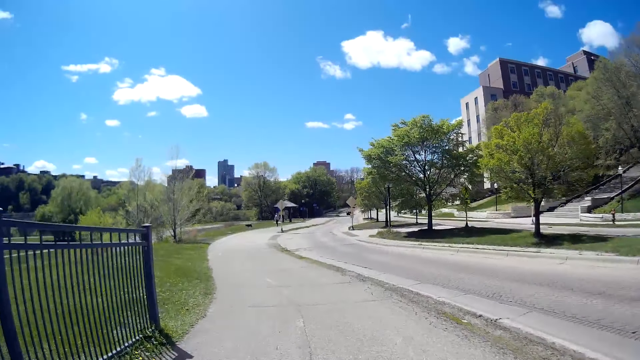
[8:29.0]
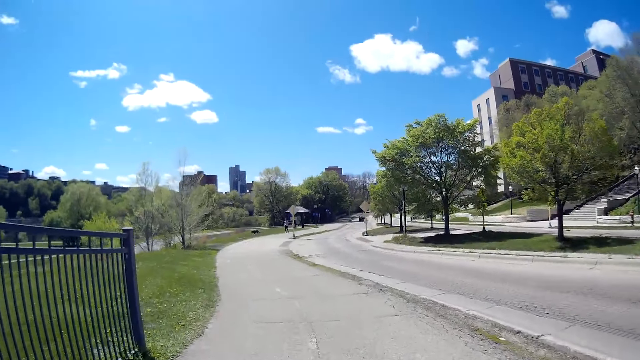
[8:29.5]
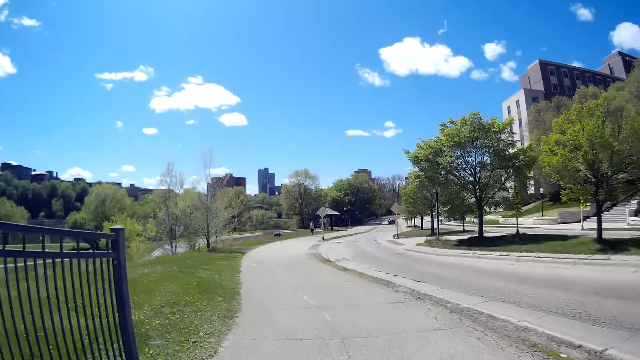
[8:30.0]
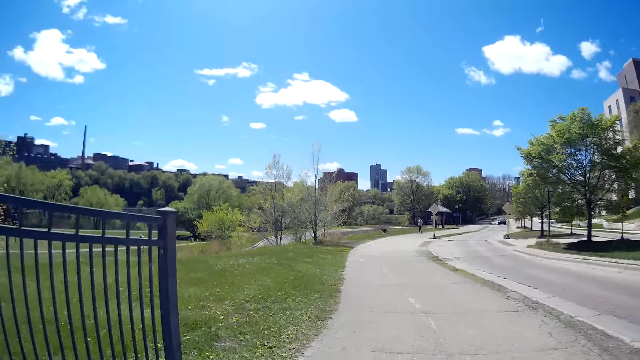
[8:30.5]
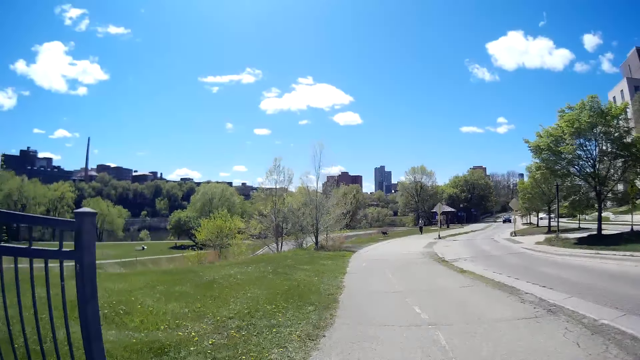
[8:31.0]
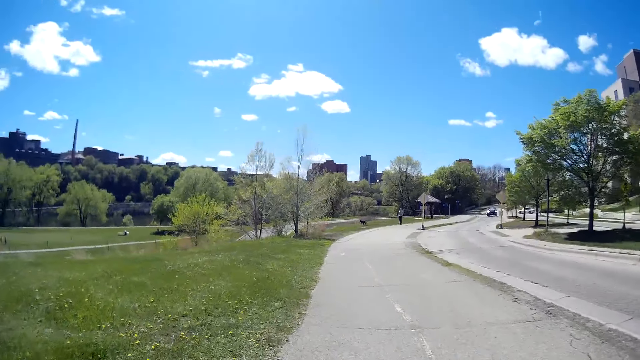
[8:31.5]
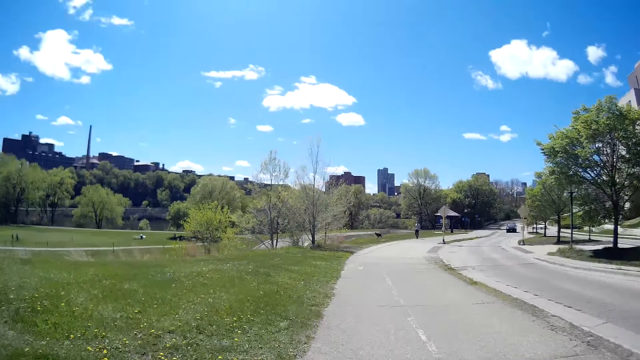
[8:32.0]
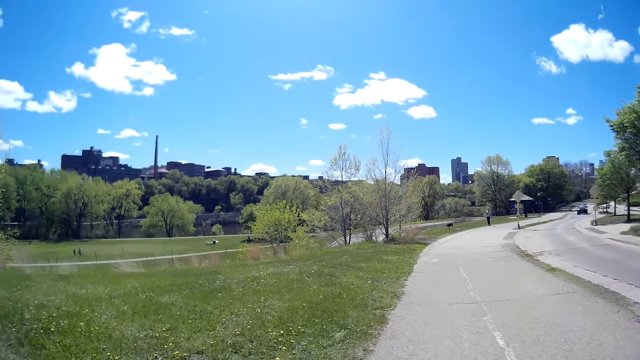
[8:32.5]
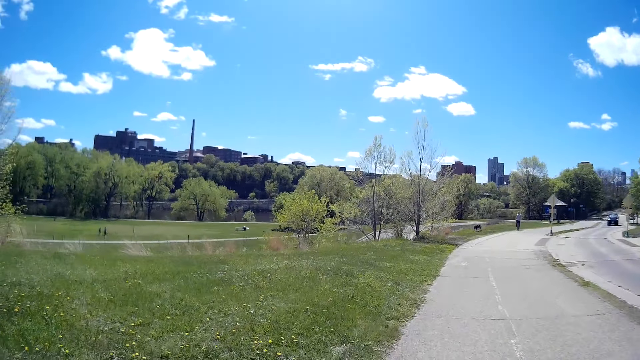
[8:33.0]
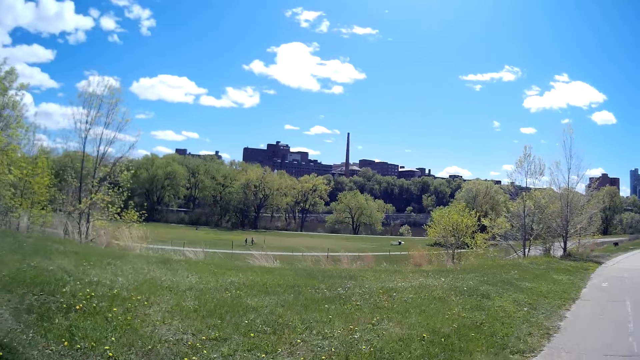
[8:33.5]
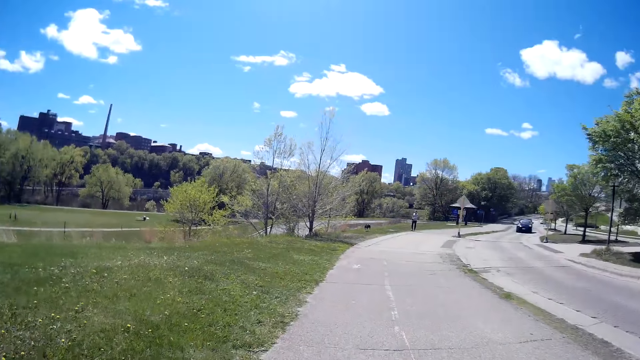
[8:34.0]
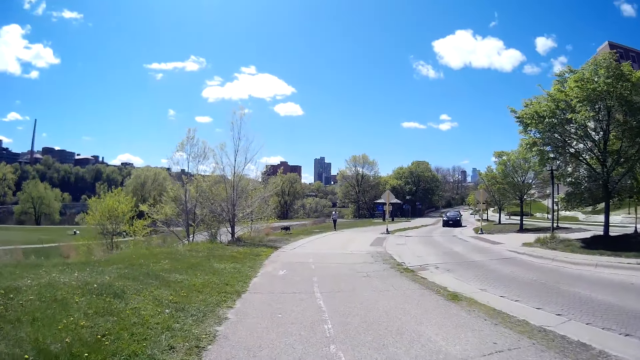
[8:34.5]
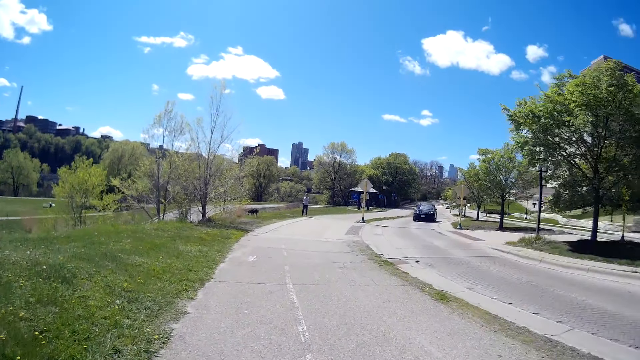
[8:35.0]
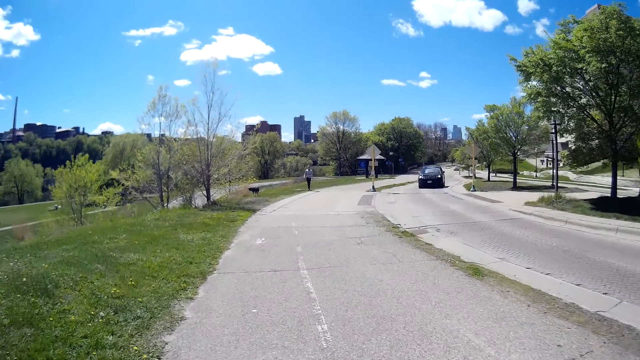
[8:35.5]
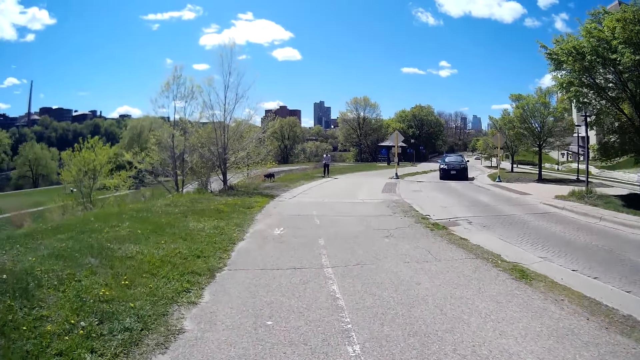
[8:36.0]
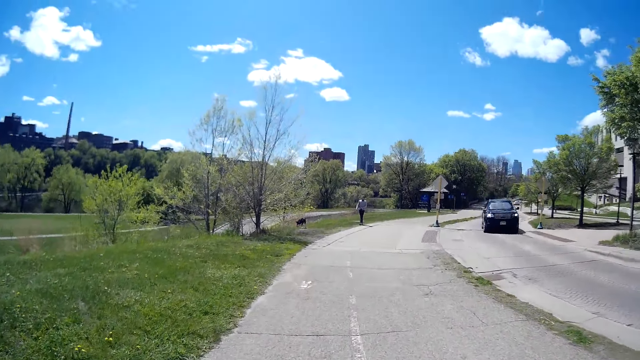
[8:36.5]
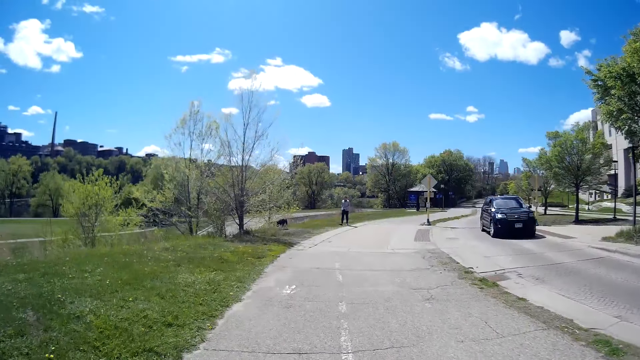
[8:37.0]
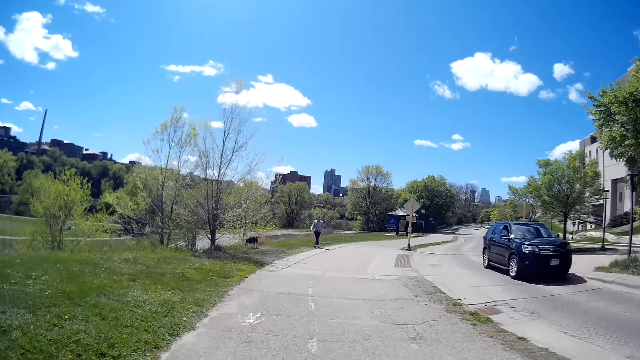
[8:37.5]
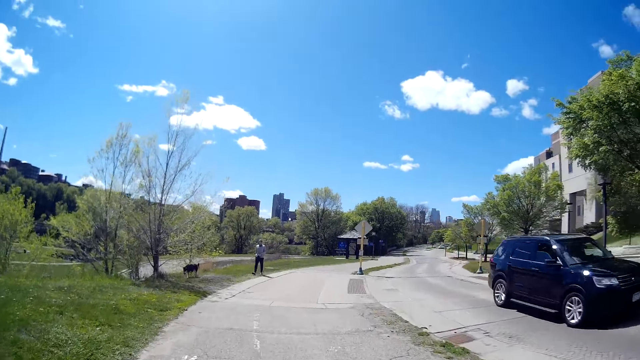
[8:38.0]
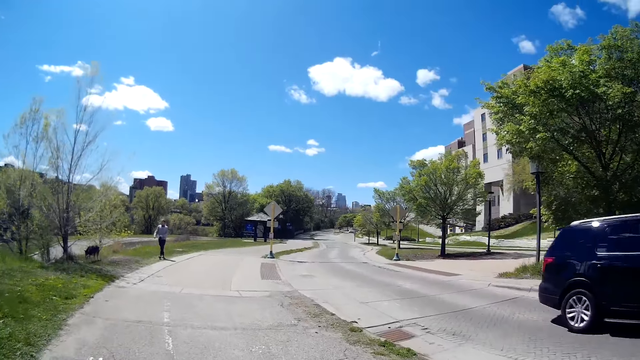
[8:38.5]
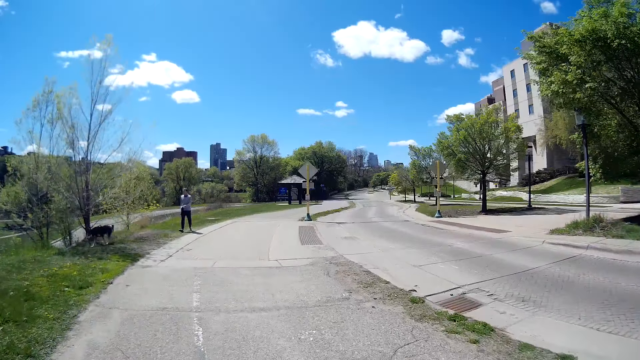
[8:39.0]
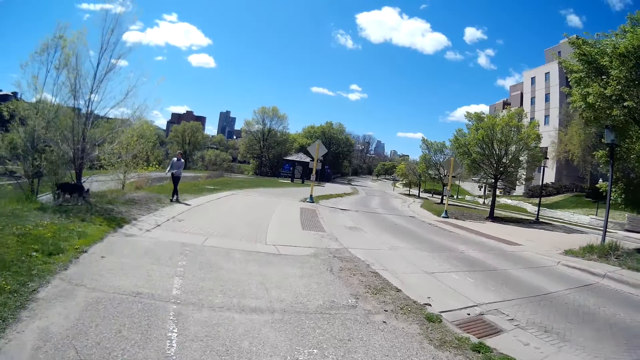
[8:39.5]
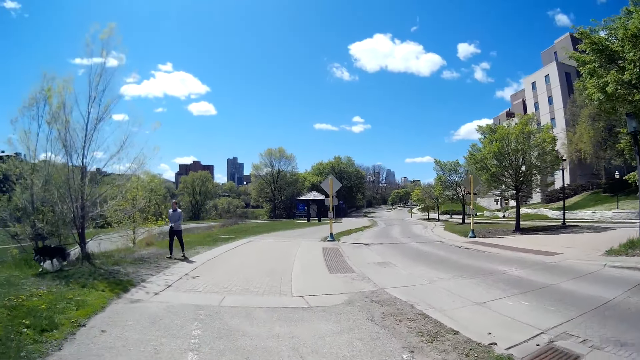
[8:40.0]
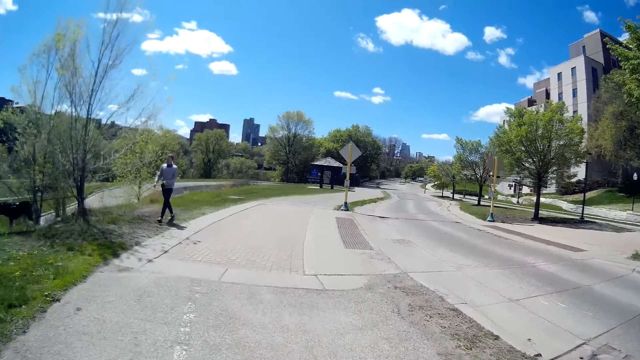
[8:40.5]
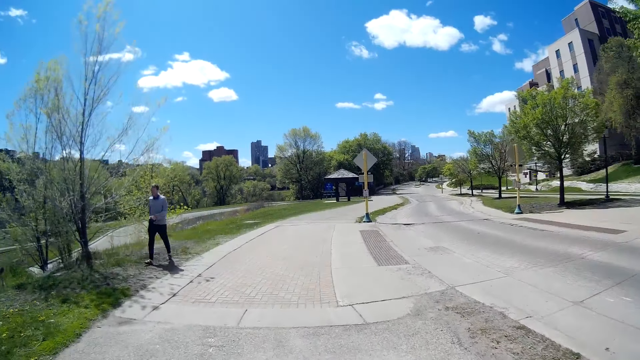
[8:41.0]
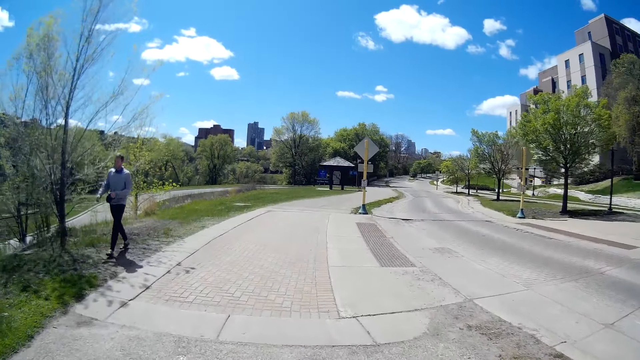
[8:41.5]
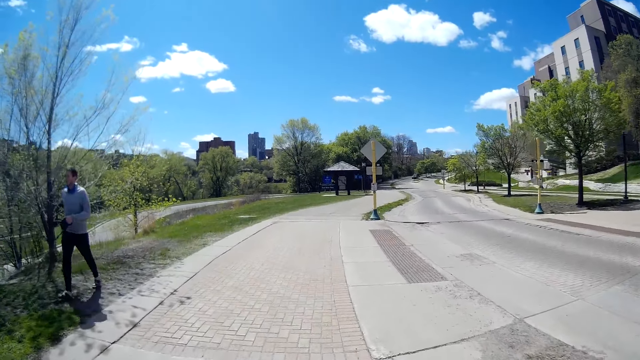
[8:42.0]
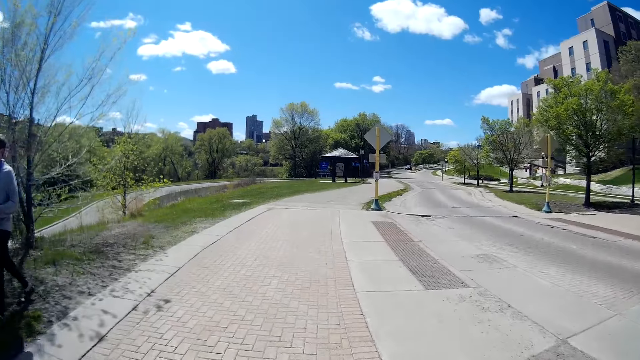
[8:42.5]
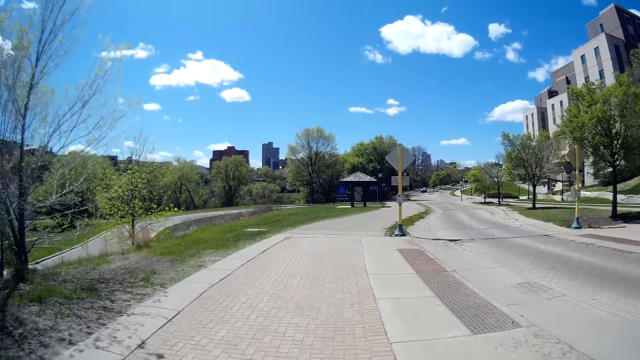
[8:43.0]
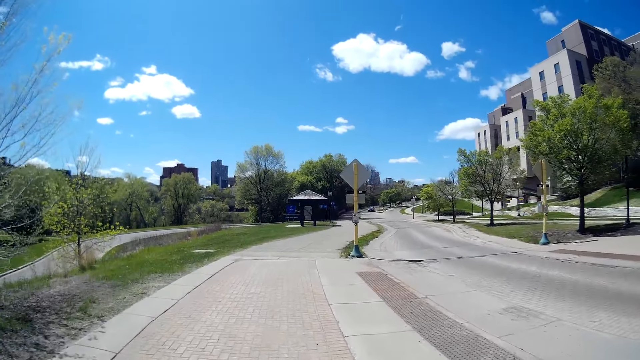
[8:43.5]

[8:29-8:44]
A black car drives past the camera wearer. A dog walks past the camera wearer. A man walks past the camera wearer.

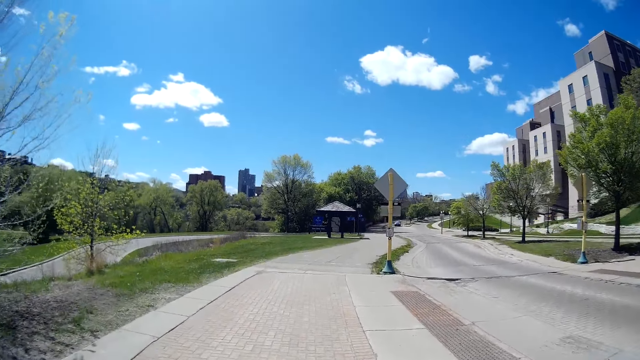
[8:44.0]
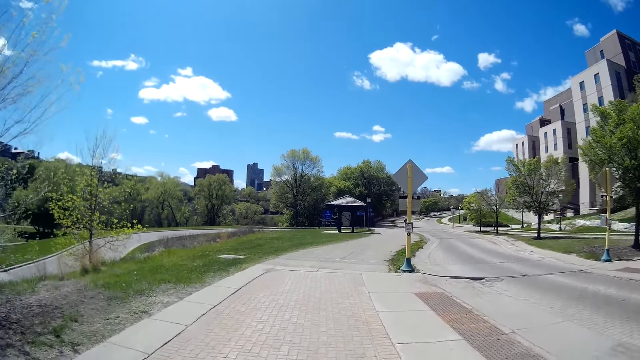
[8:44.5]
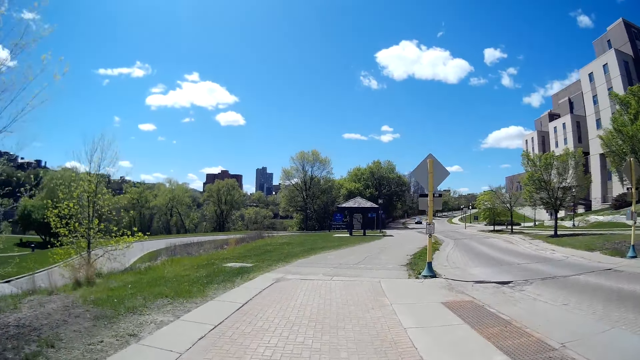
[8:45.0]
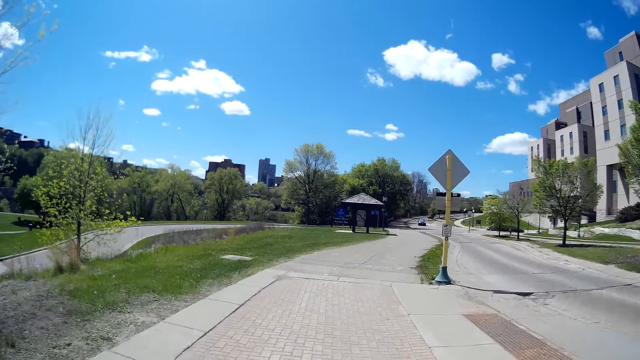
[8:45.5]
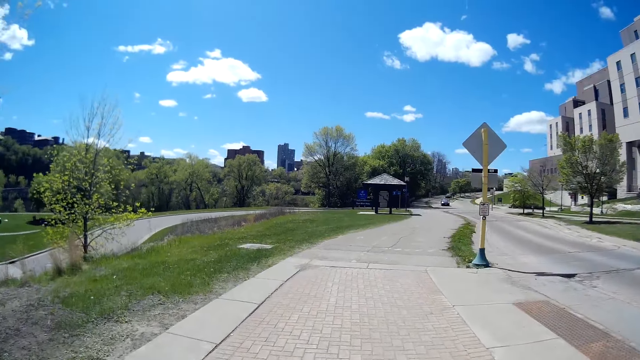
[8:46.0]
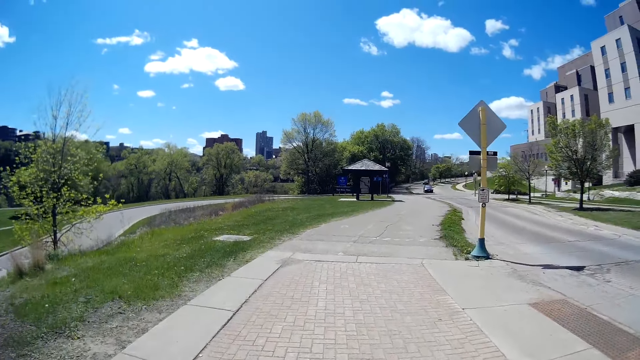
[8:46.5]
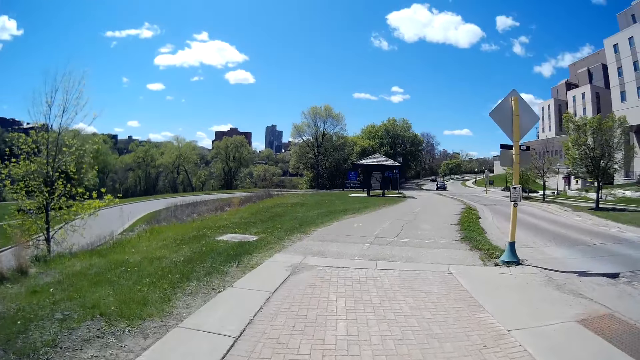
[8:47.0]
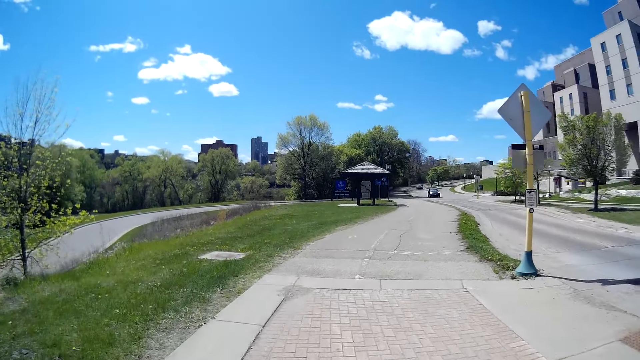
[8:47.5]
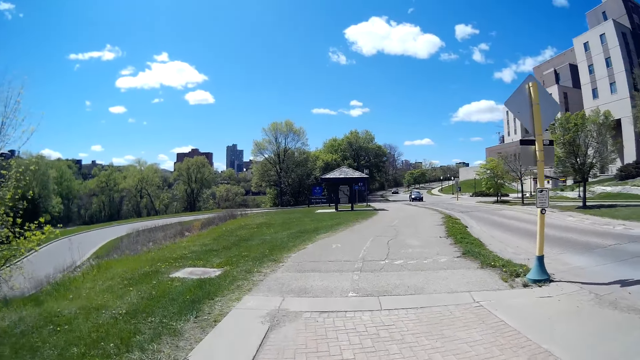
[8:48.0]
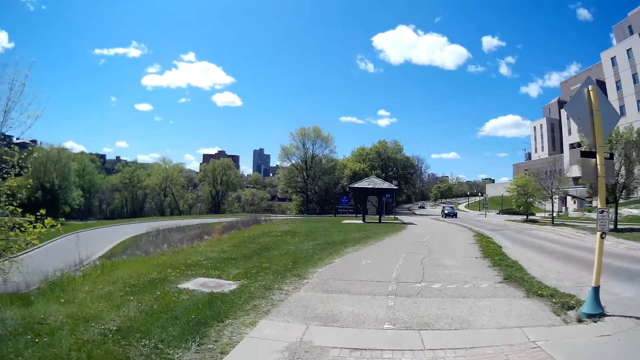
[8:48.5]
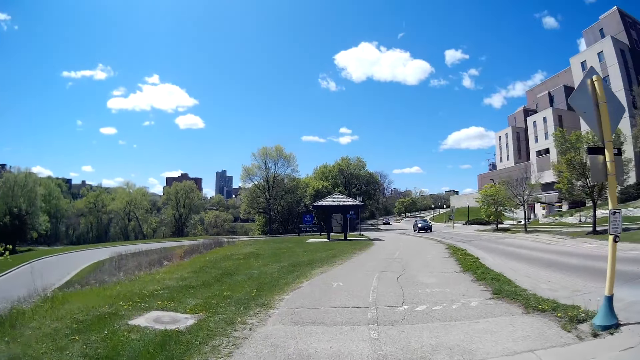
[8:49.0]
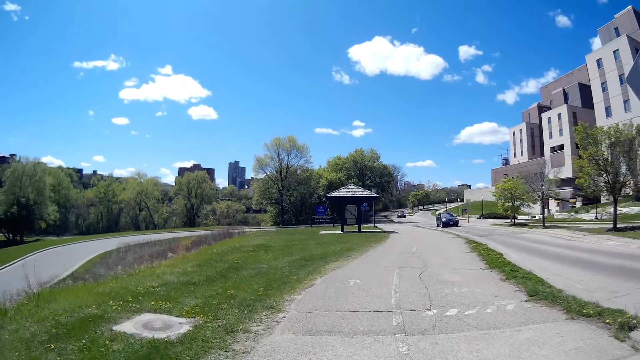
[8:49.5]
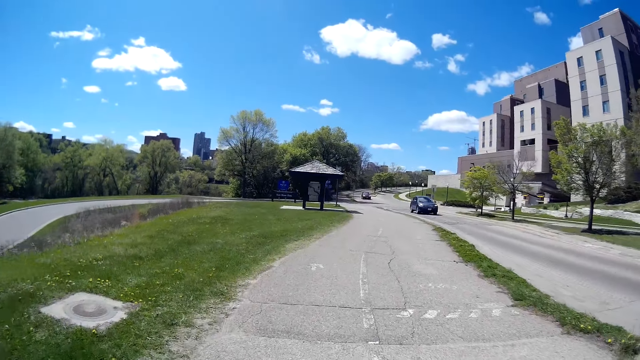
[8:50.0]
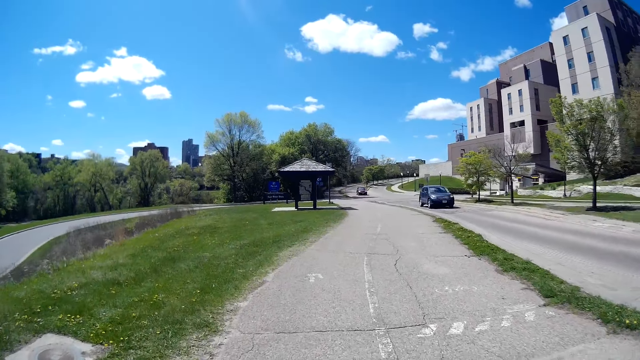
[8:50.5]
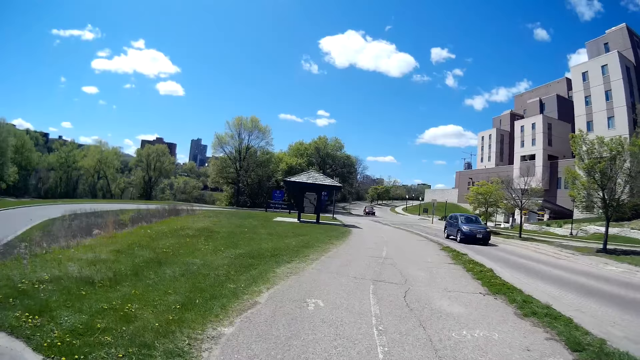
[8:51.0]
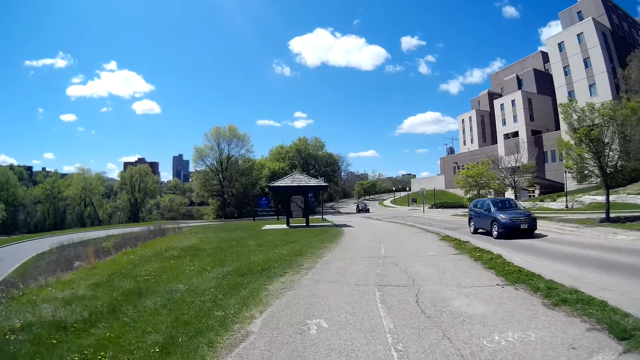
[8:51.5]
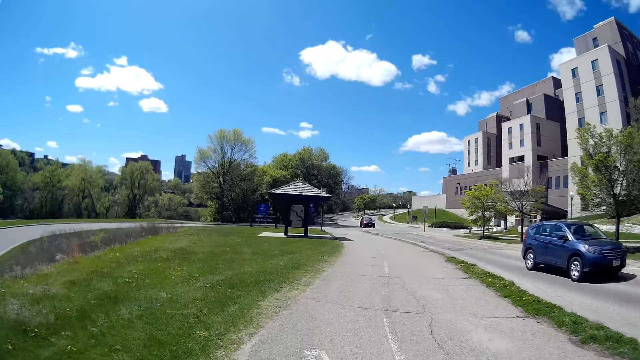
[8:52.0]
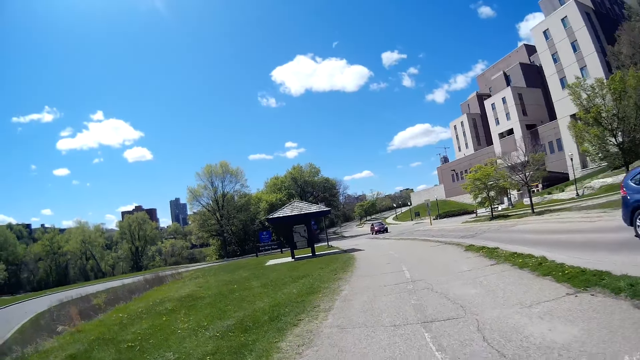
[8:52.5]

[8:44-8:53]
A blue car drives past the camera wearer.
